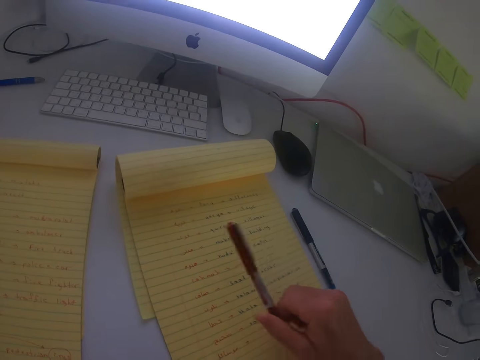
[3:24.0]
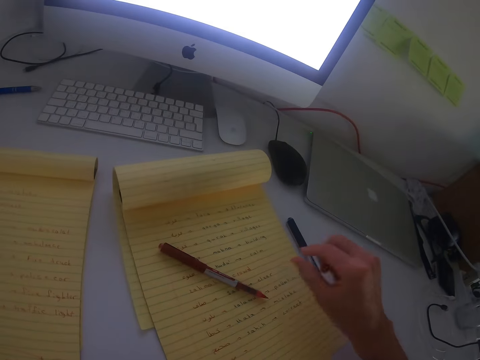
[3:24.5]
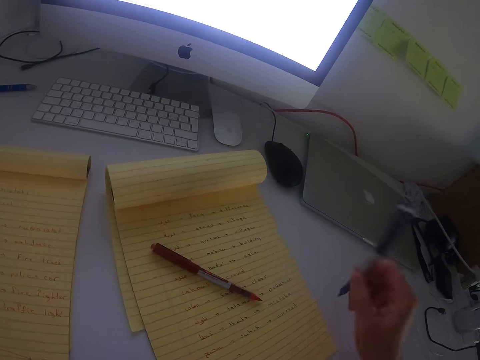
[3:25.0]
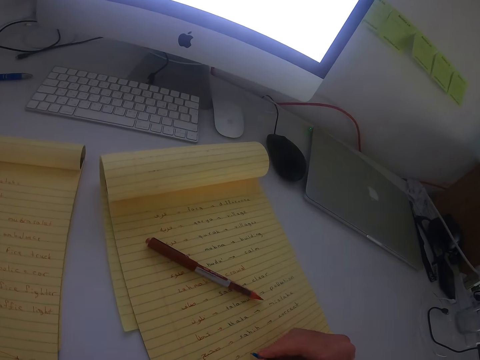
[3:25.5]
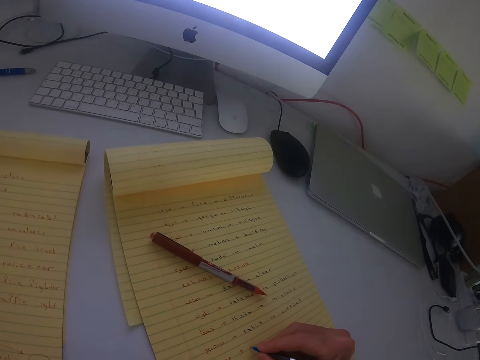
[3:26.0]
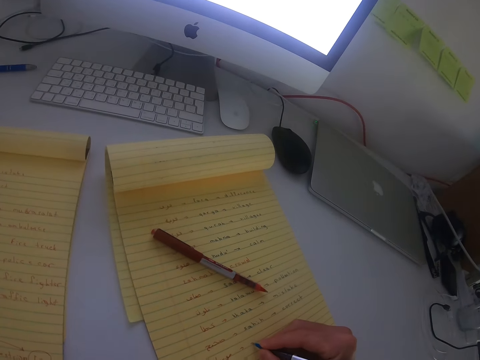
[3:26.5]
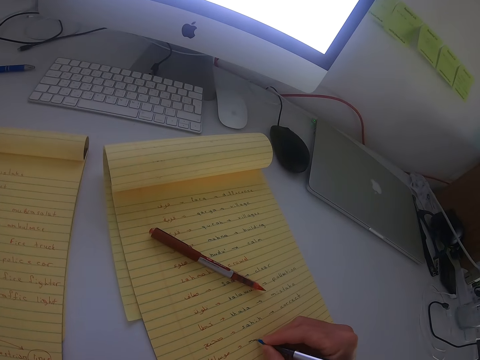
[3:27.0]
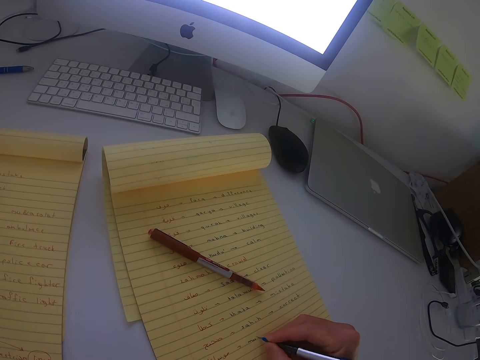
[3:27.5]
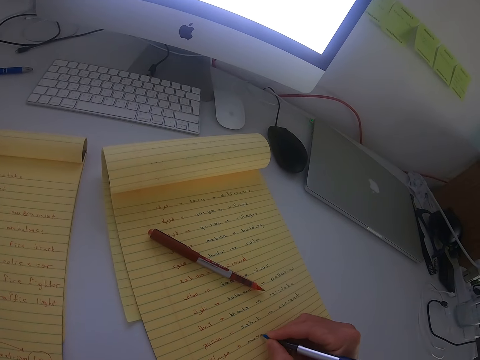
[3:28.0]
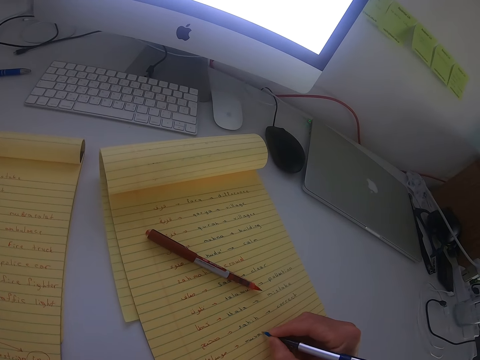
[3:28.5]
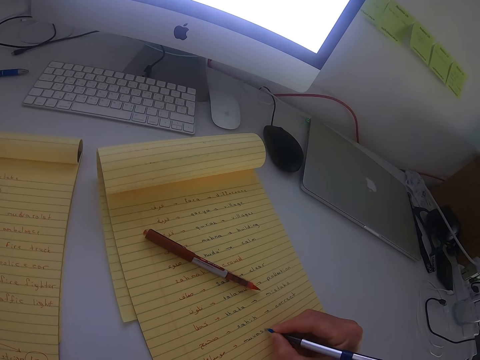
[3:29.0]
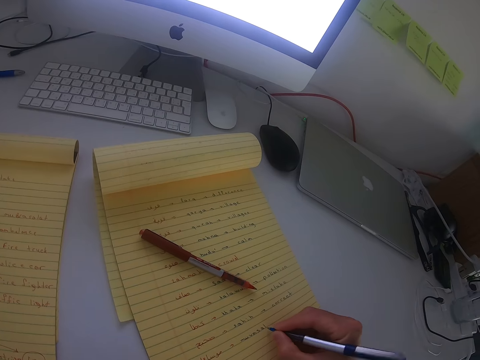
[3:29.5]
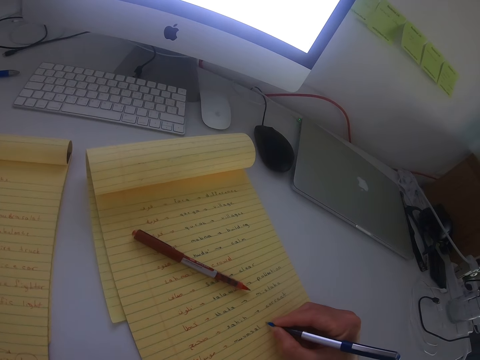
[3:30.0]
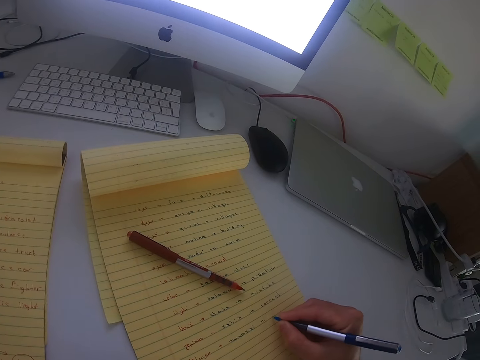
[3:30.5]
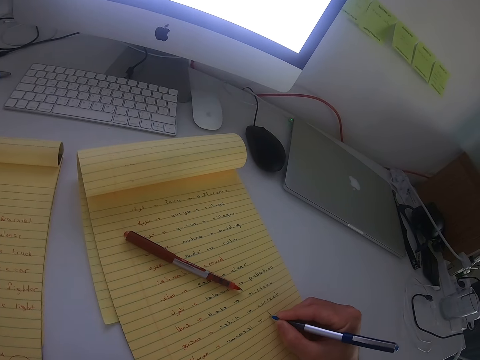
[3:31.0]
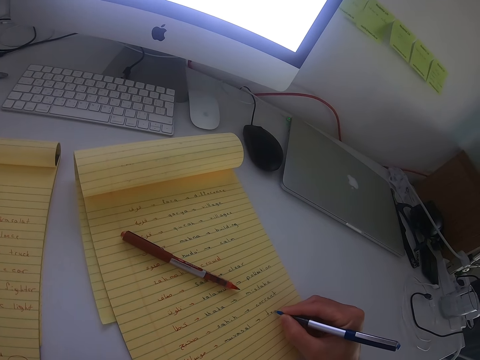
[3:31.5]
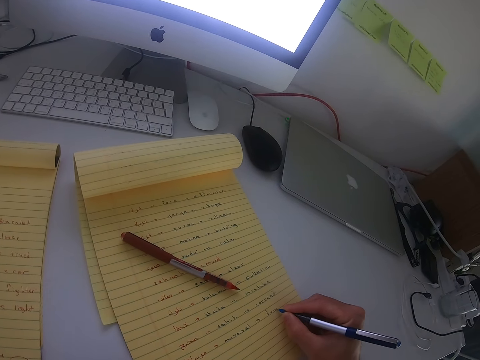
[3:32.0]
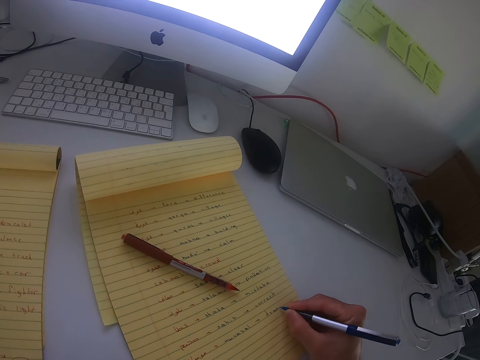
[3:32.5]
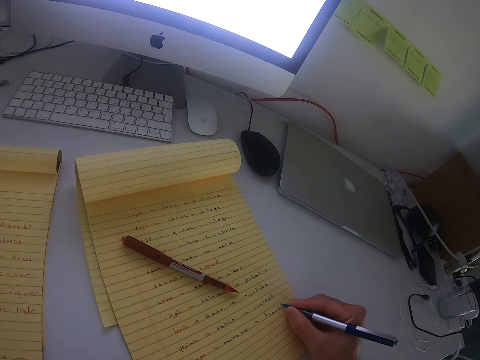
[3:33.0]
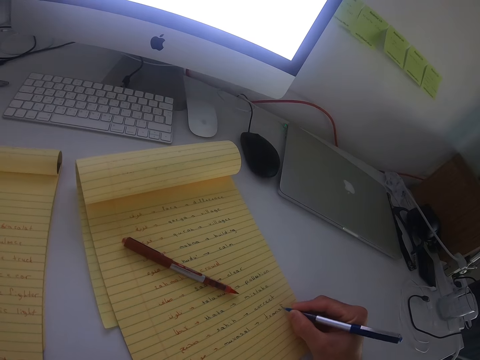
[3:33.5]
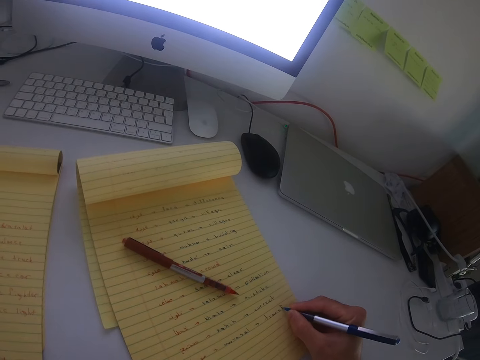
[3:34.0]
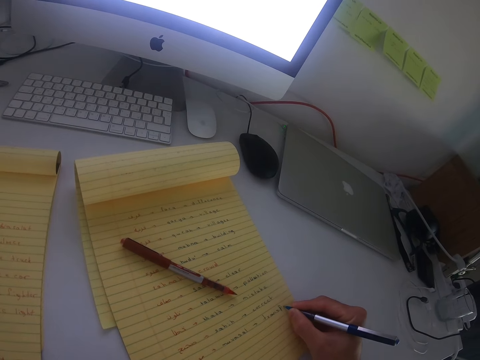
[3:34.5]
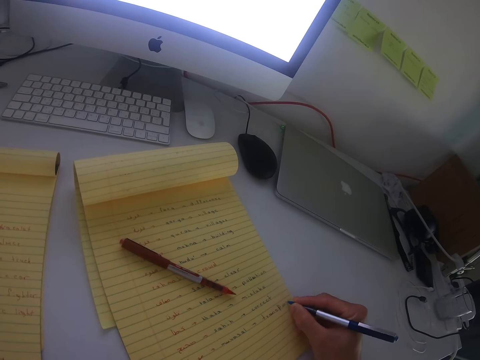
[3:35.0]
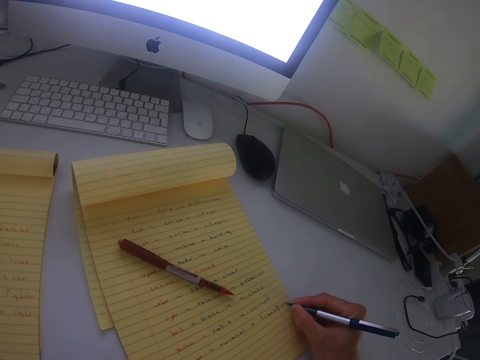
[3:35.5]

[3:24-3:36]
The camera wearer drops the red or black pen on the book. They pick the blue pen. They write with the blue pen on the book.

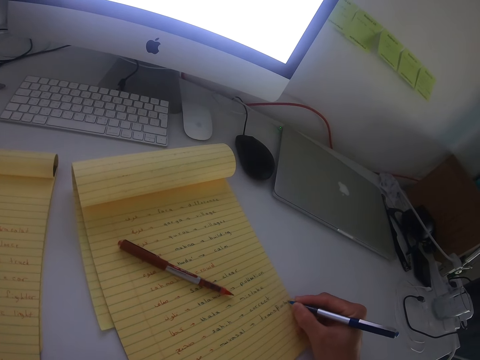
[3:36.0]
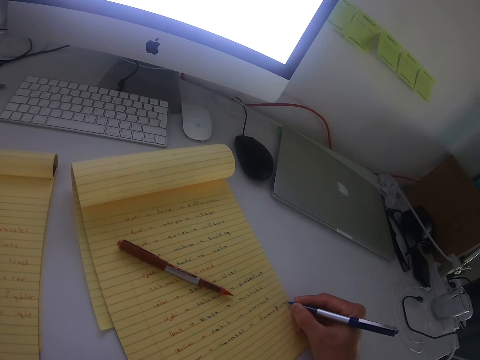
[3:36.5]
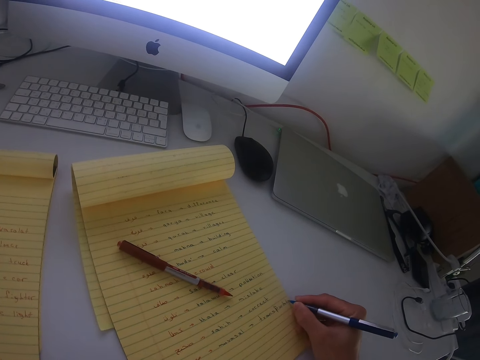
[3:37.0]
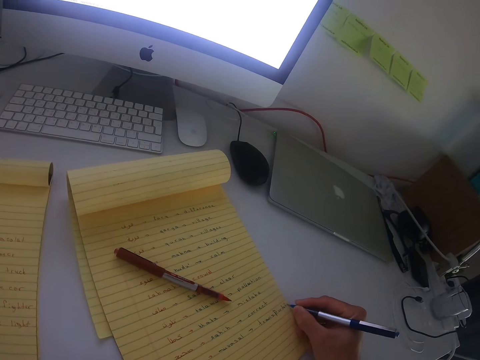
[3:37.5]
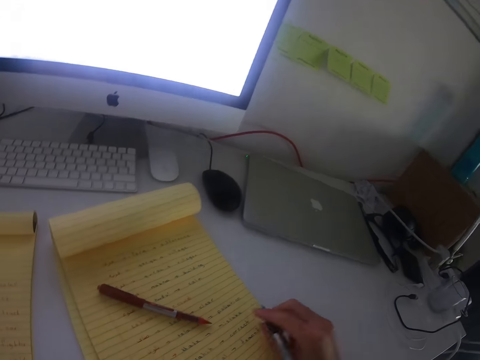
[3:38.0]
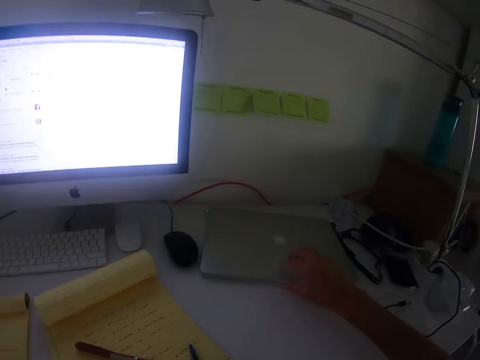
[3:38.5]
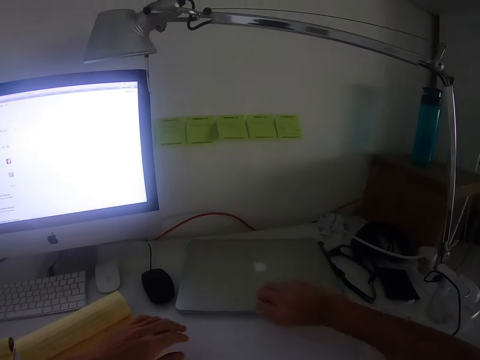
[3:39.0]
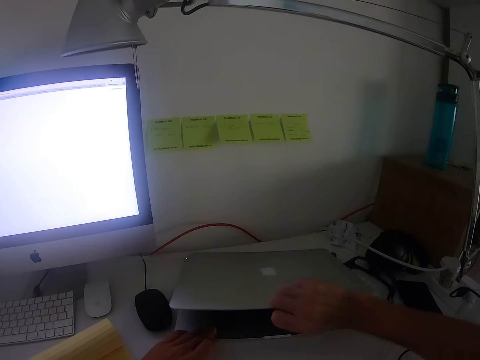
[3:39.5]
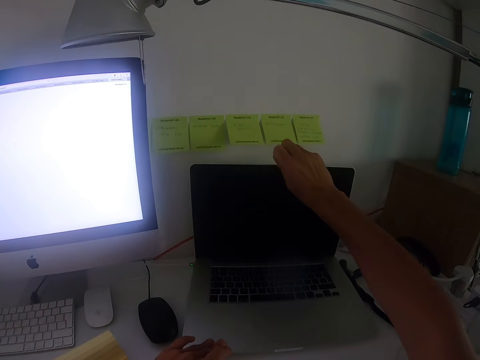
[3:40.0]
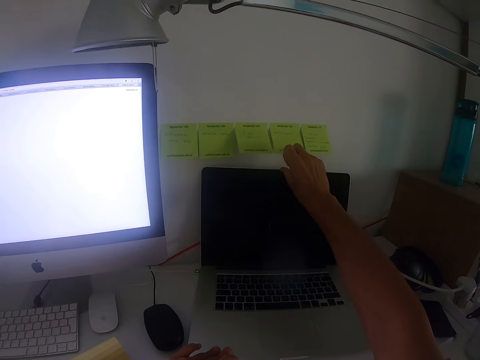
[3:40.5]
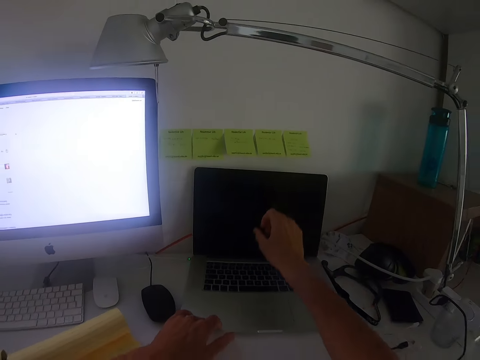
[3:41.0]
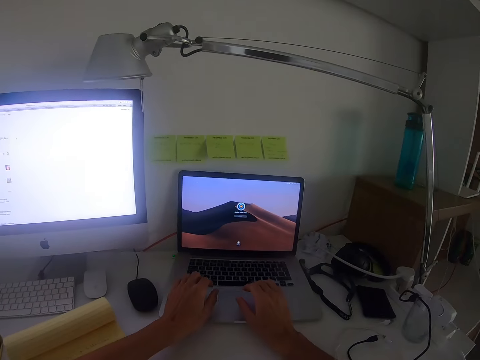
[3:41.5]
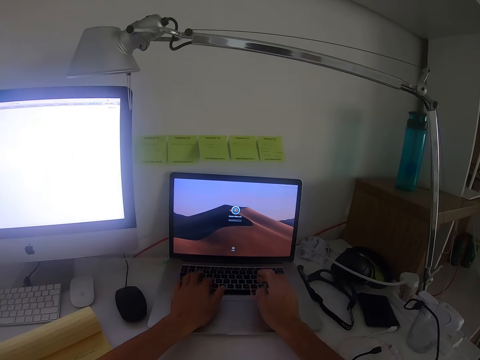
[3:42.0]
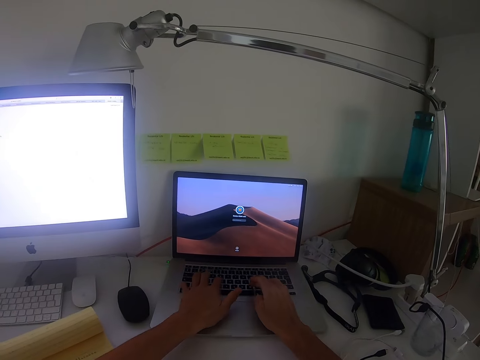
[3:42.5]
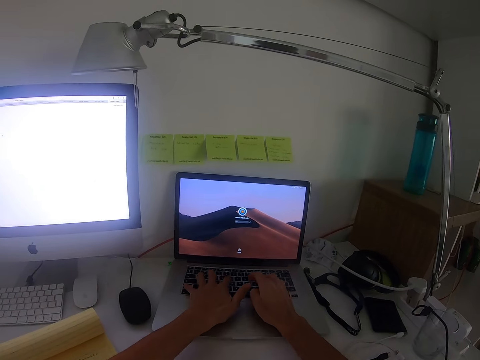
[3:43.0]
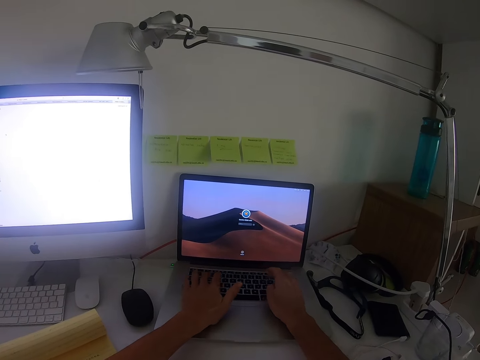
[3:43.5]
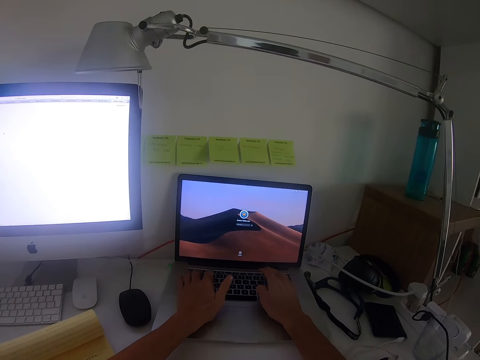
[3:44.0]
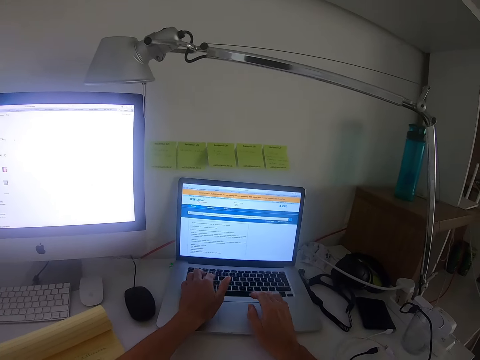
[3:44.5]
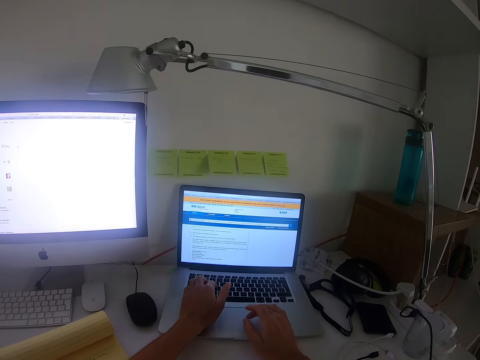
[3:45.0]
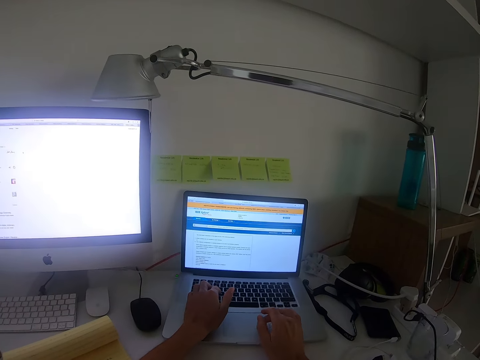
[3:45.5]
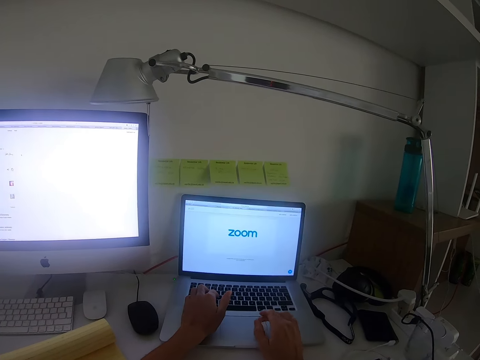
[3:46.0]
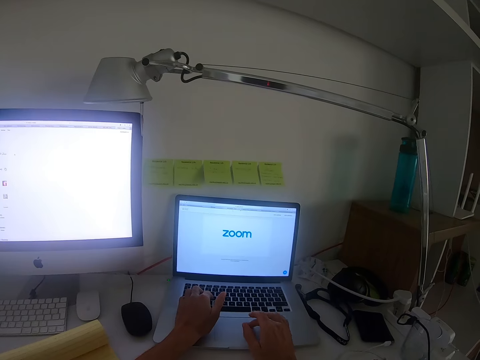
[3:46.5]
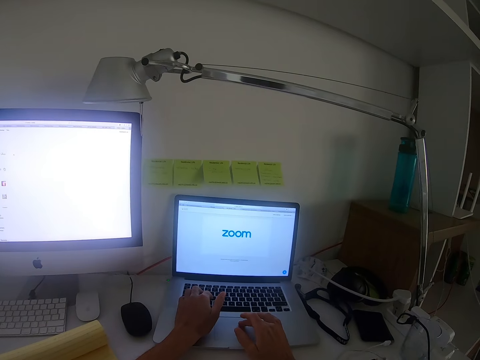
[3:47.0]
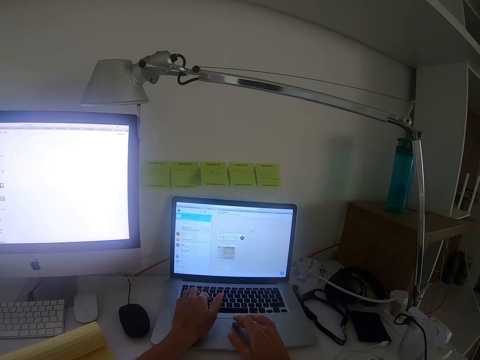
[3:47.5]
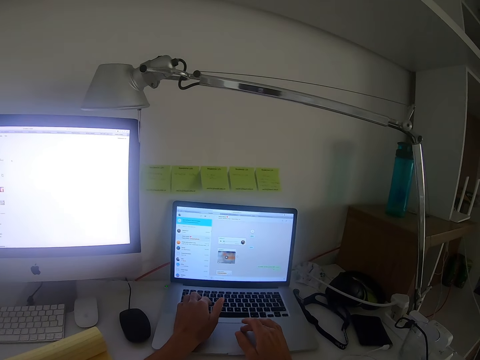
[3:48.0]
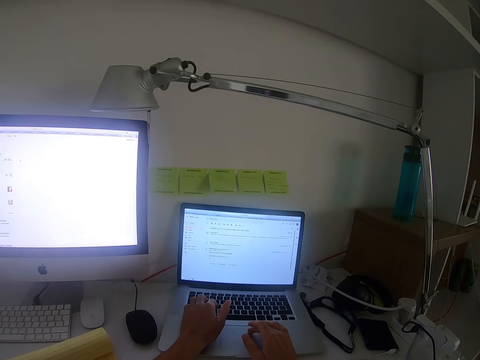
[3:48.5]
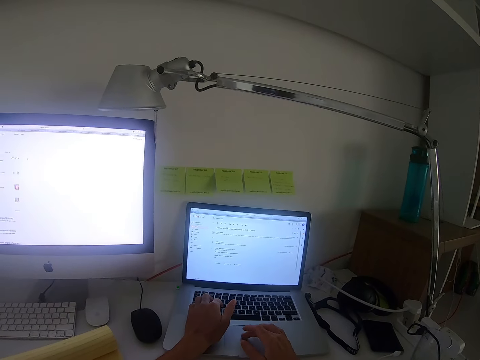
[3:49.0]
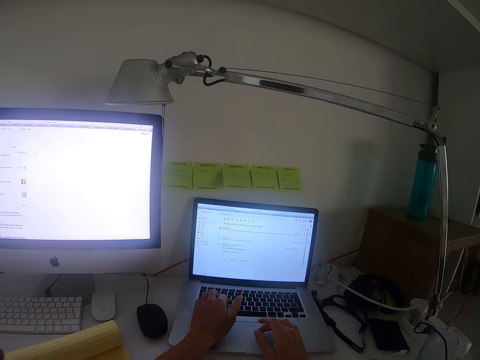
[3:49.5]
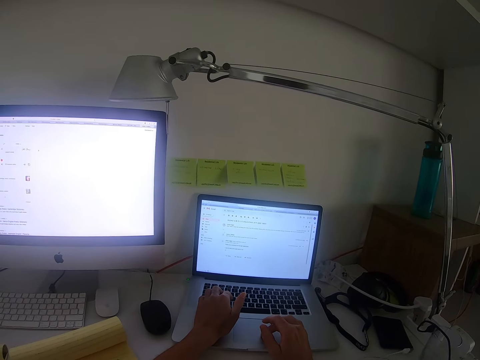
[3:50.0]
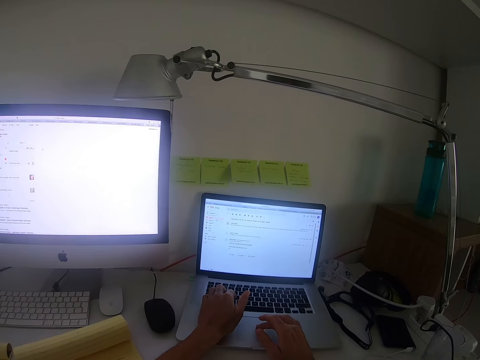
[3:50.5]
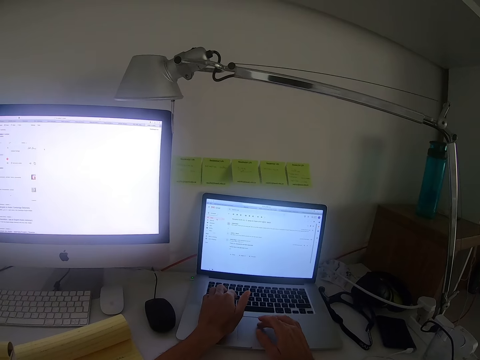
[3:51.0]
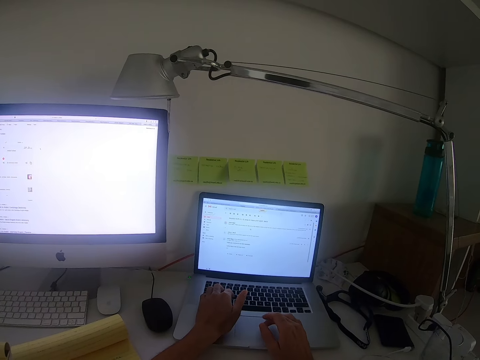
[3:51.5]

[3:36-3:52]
The camera wearer drops the blue pen on the book. They reach out for the laptop. They open the laptop. They type on the laptop. They scroll on the laptop.
